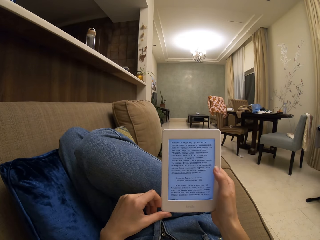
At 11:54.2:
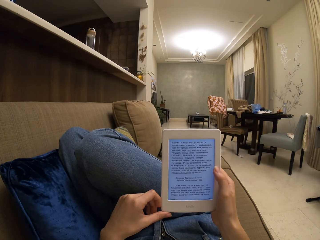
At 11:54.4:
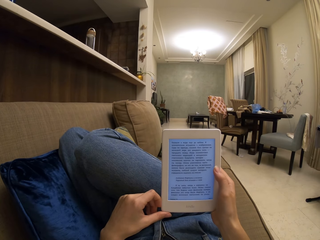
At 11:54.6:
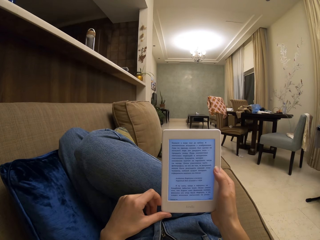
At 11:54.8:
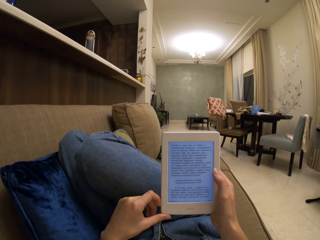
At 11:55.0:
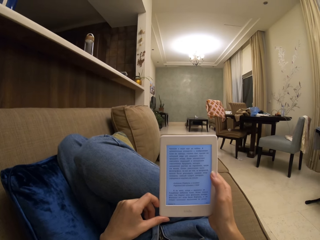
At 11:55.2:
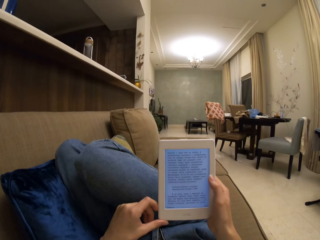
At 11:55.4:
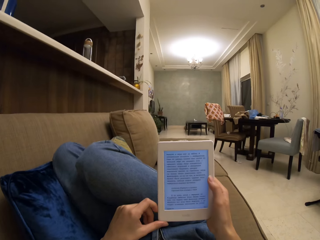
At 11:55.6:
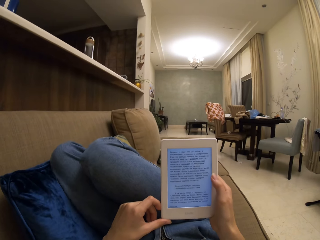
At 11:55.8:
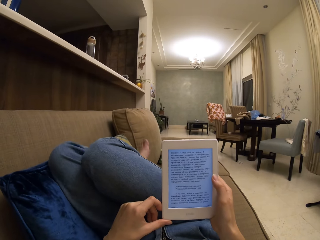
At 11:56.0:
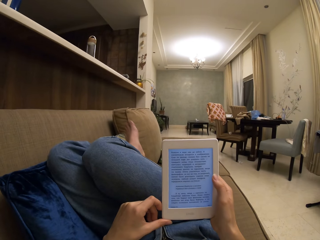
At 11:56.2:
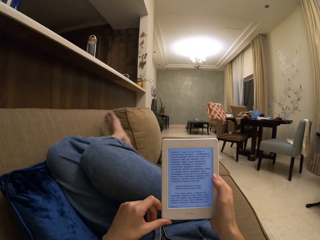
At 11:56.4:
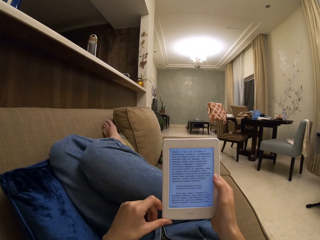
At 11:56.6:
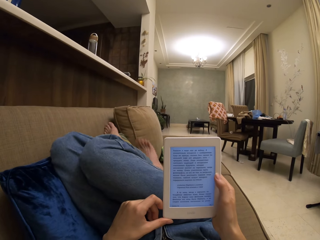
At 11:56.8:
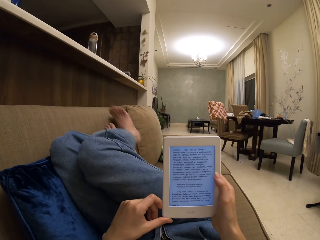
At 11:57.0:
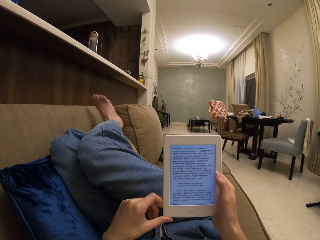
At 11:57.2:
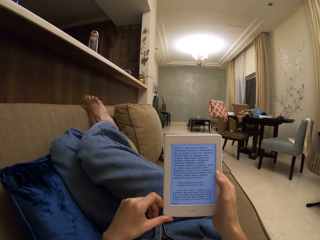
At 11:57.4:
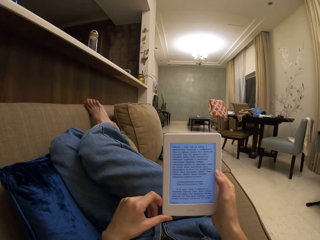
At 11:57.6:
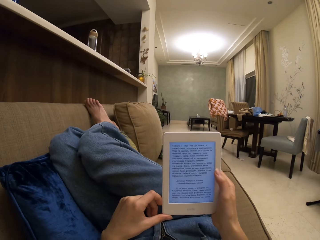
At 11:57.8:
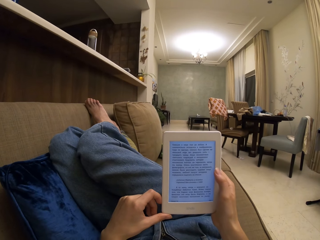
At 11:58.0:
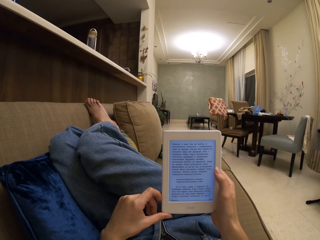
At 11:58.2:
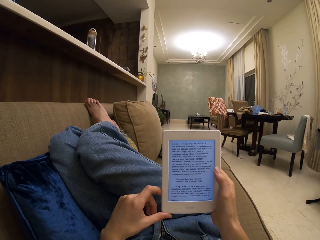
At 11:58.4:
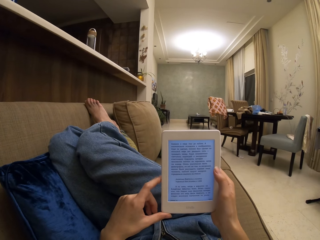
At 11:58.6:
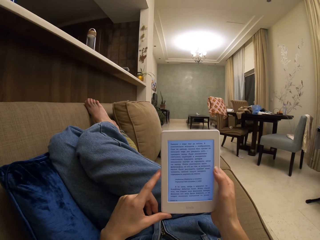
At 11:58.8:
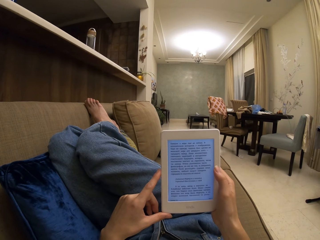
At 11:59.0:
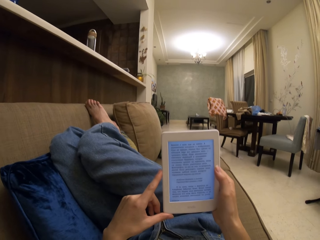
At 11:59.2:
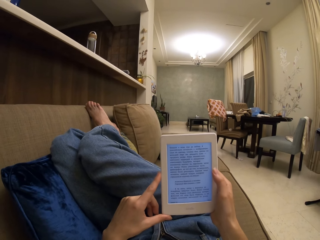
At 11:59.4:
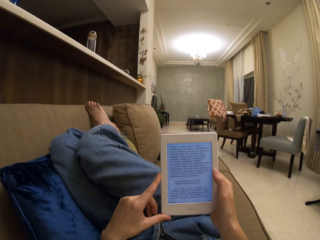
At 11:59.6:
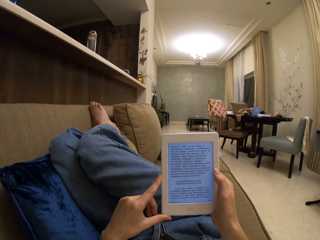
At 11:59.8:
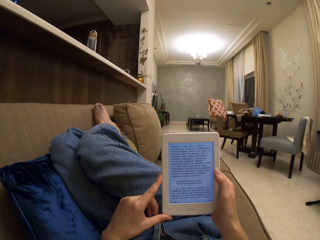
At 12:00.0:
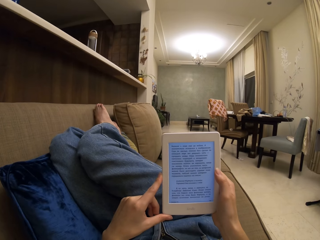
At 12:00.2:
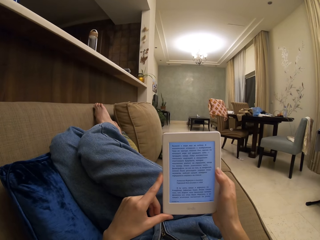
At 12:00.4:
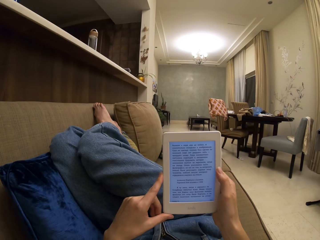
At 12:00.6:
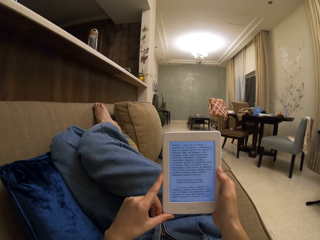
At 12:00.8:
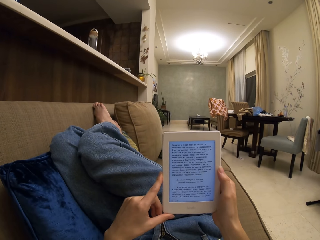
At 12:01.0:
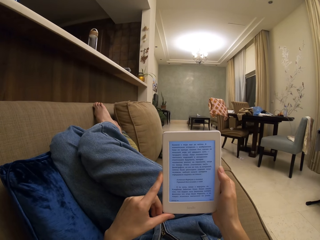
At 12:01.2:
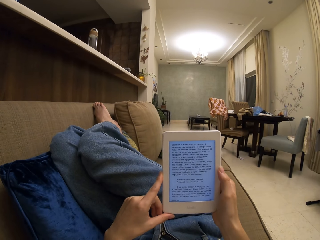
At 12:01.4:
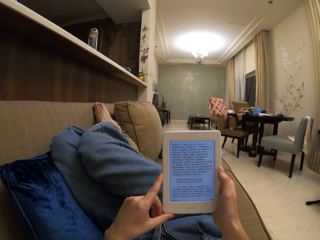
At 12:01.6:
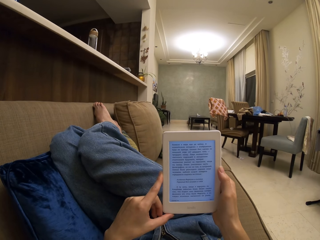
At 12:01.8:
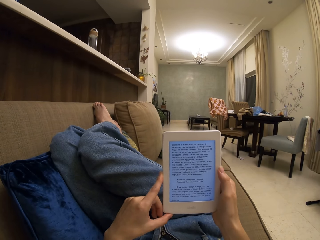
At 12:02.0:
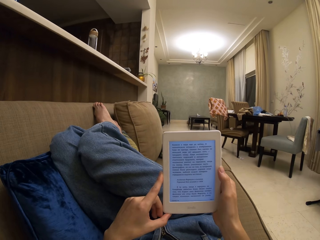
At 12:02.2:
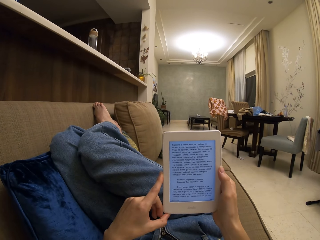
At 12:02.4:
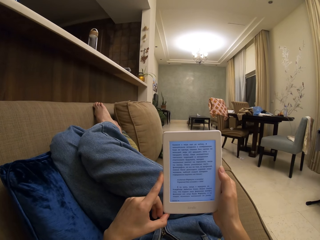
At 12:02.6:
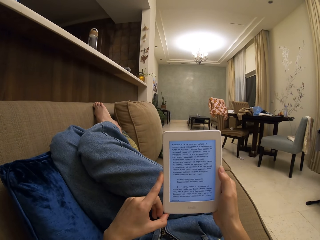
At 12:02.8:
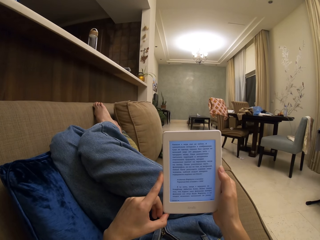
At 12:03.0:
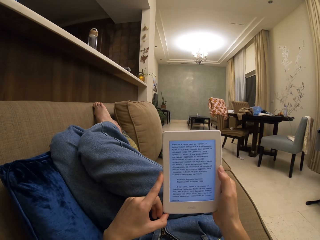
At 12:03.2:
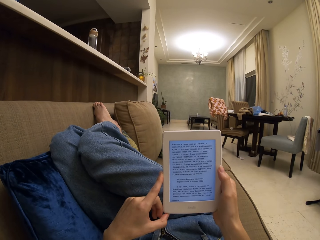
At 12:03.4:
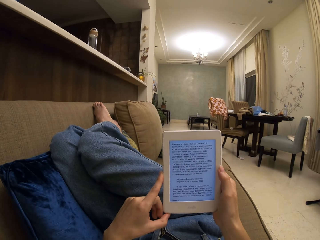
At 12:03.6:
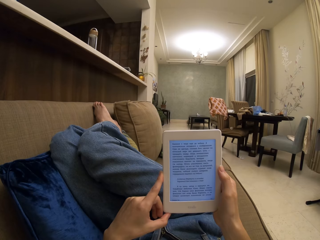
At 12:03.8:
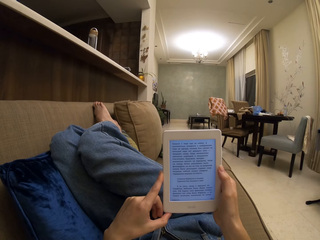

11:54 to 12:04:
The camera wearer places her legs on the throw pillow. She reads on the iPad screen.

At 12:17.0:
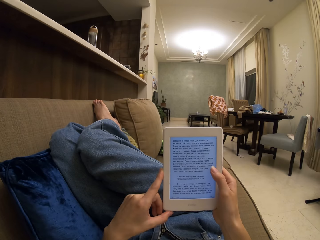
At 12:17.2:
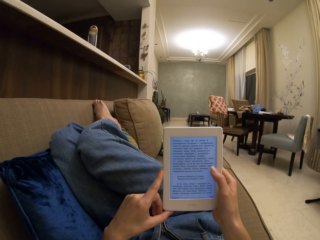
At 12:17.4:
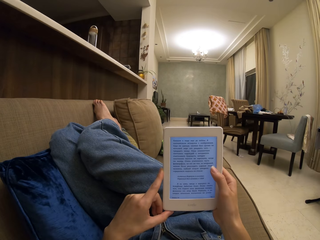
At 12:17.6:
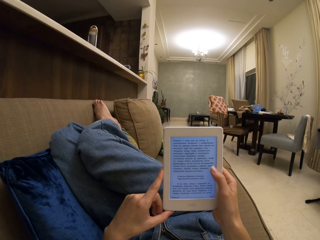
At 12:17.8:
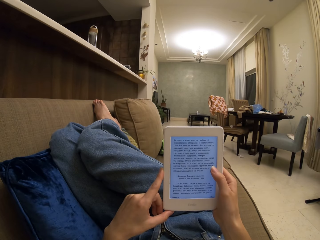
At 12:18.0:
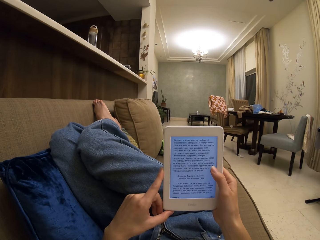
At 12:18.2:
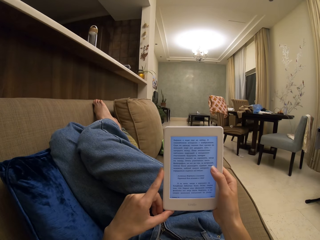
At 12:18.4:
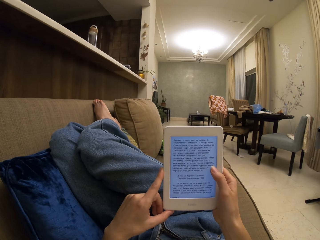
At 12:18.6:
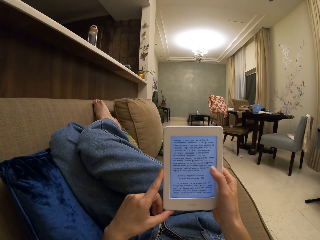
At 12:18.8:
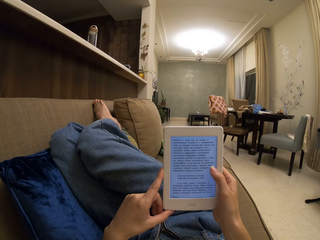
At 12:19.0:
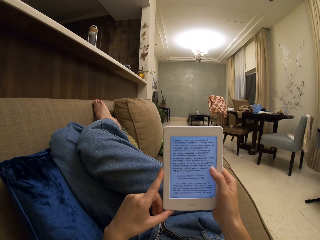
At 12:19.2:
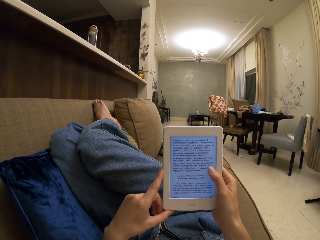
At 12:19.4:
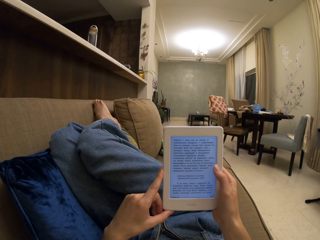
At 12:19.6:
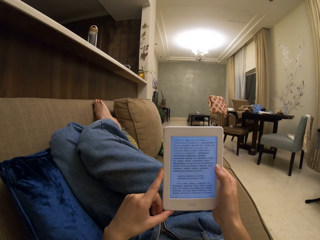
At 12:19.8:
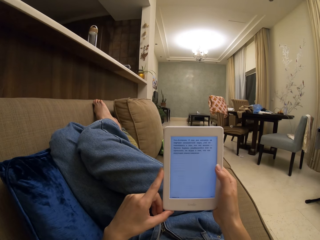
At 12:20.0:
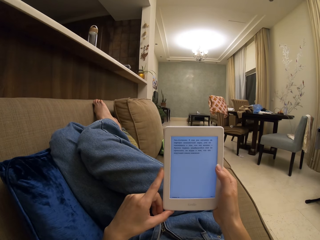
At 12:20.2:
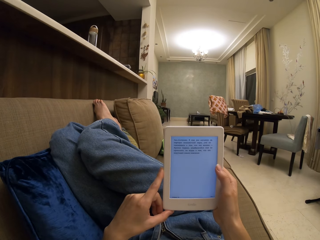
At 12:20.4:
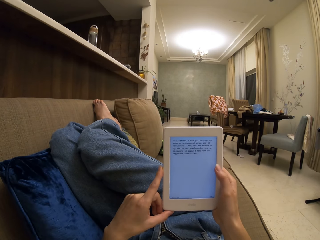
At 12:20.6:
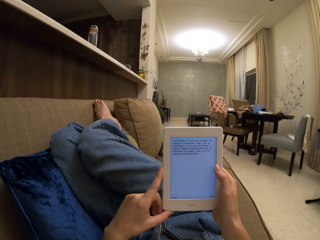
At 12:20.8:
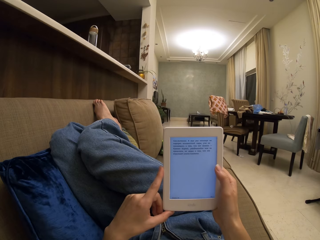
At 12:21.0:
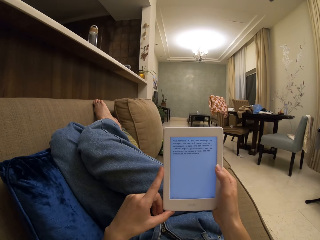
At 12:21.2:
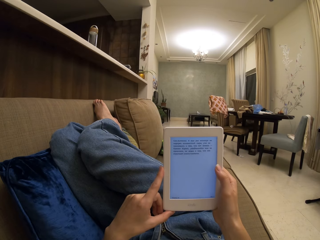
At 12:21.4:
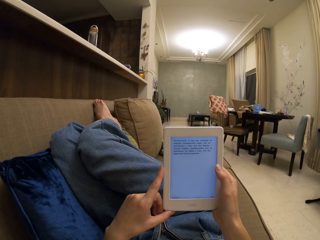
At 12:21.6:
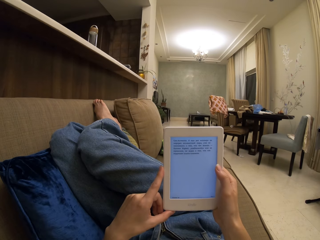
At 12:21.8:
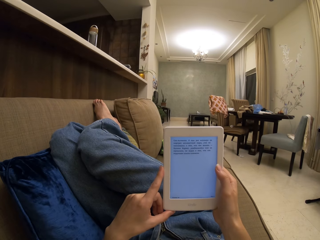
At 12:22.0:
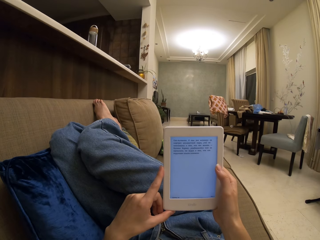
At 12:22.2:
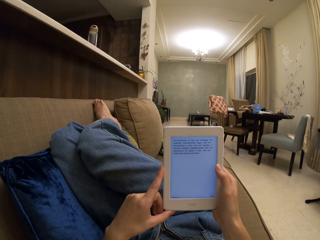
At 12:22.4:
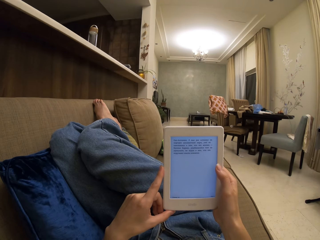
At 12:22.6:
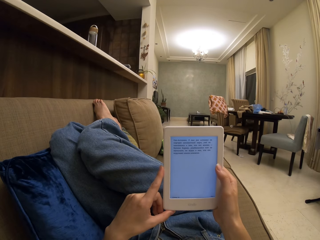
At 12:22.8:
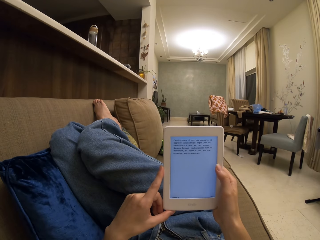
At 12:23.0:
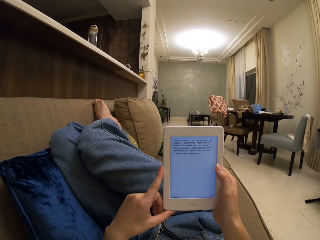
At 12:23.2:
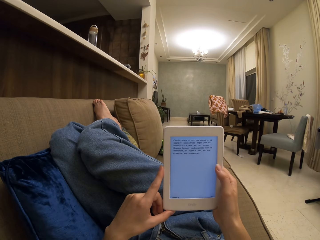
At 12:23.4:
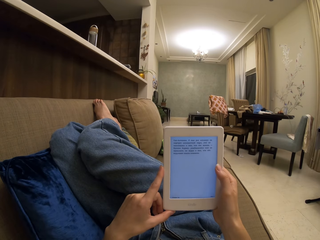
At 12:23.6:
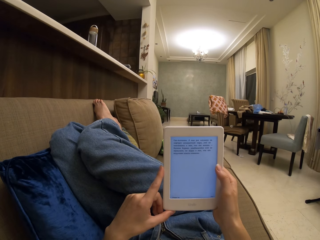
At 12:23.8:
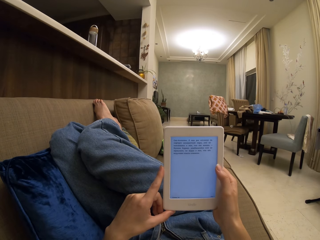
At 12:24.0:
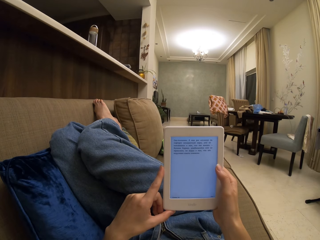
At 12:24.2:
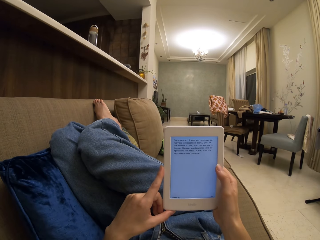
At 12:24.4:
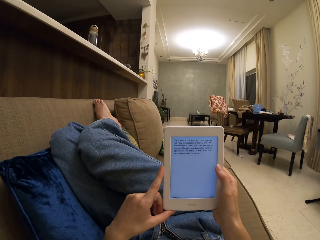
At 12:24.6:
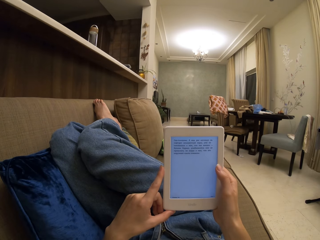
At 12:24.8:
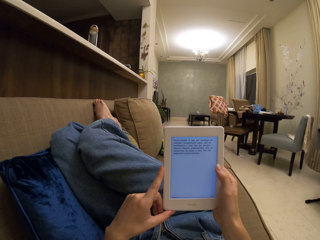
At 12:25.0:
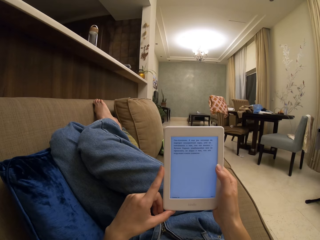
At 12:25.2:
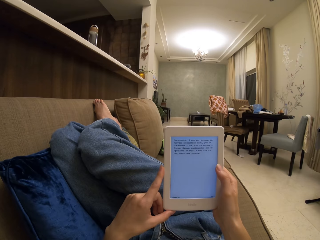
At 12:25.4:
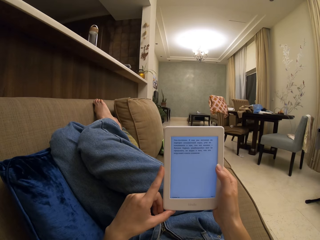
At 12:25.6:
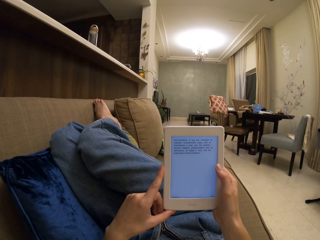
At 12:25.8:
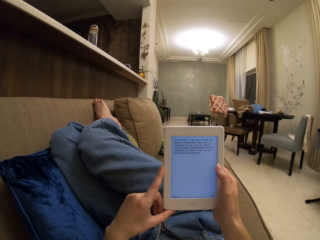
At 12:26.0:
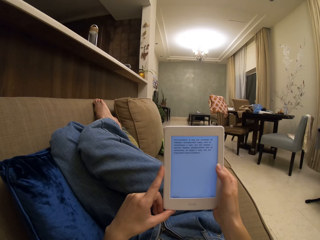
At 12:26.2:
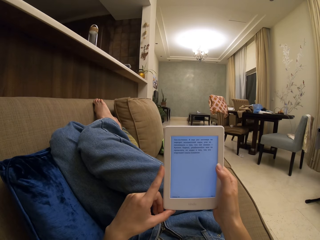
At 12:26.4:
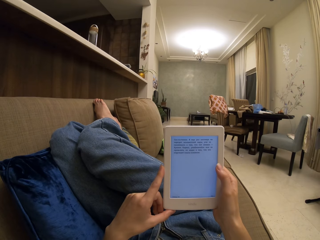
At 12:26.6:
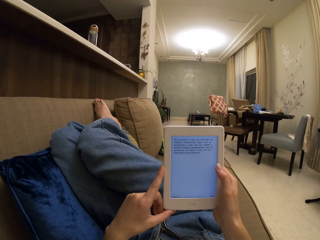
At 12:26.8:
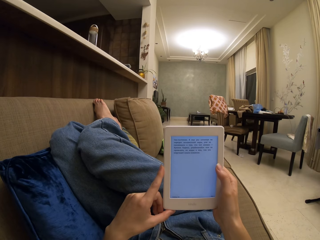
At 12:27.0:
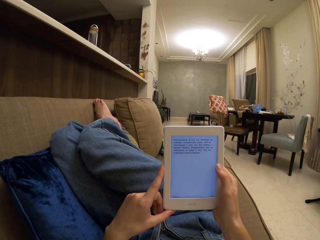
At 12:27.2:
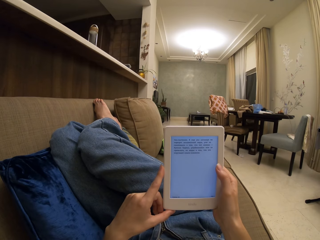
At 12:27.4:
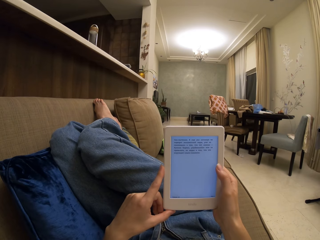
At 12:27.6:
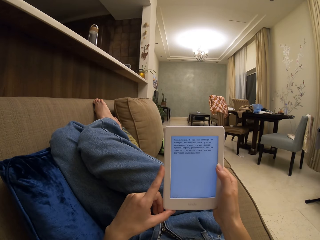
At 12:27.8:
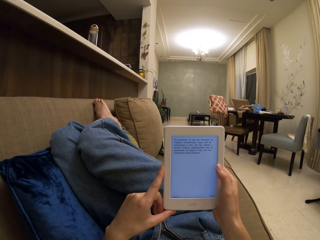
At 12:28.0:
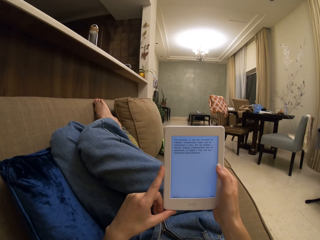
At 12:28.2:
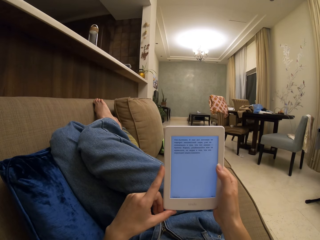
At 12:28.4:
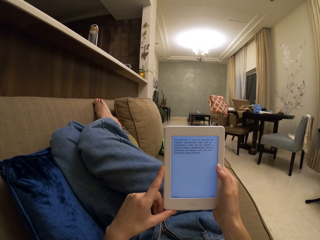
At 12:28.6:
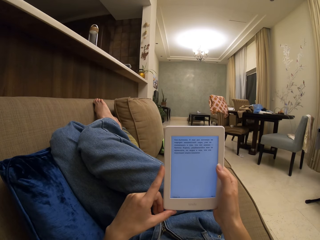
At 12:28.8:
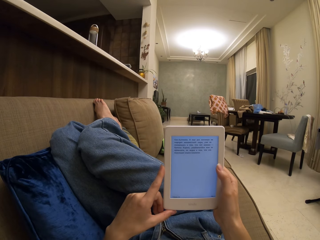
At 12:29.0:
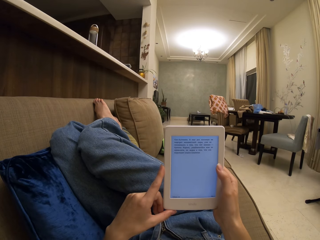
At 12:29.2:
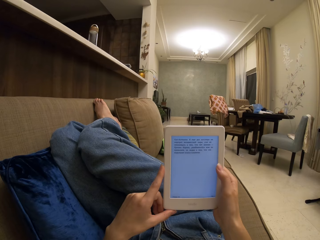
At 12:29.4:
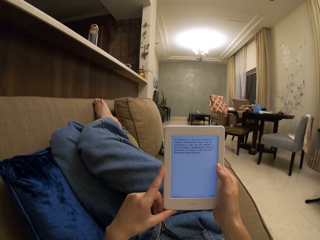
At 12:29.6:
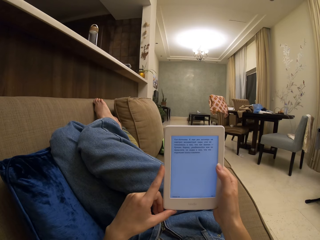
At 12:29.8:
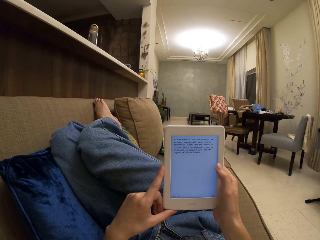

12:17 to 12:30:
The camera wearer taps the screen with her thumb. She reads on the iPad screen.
